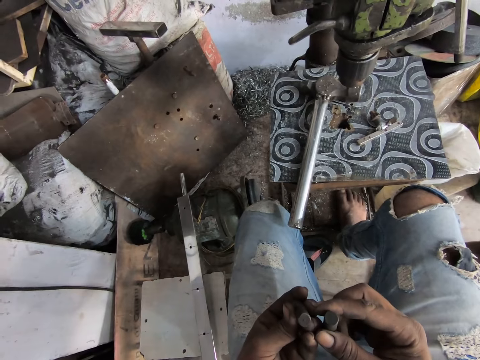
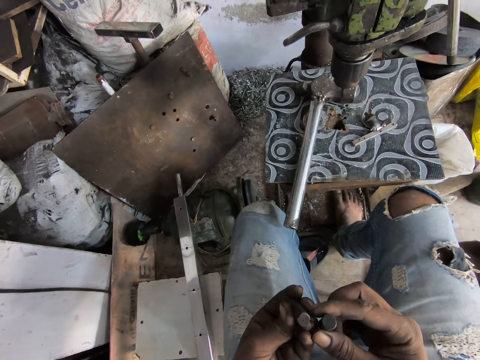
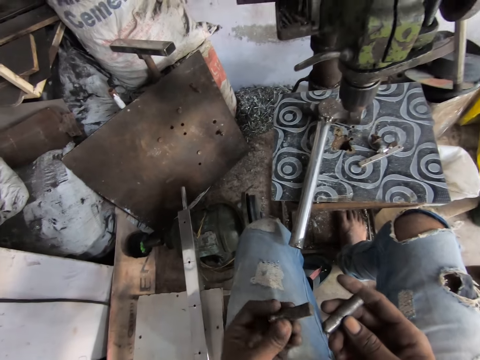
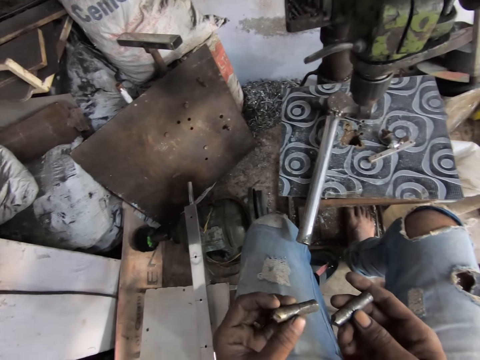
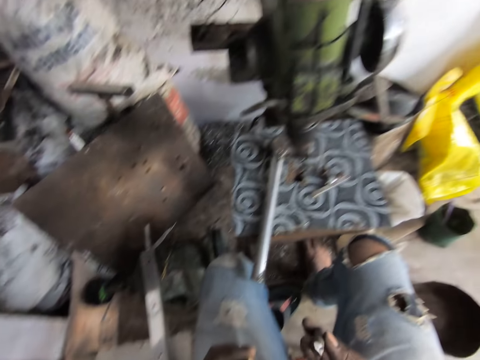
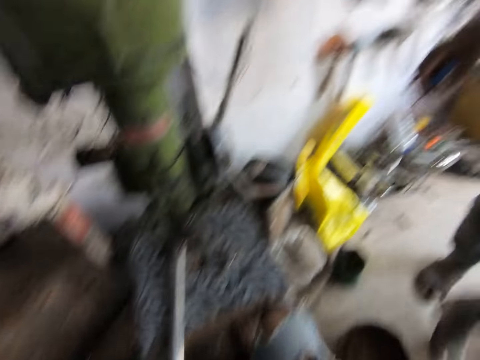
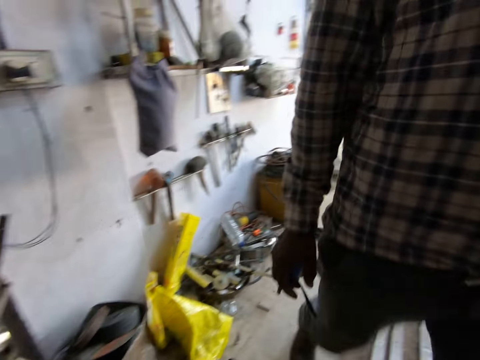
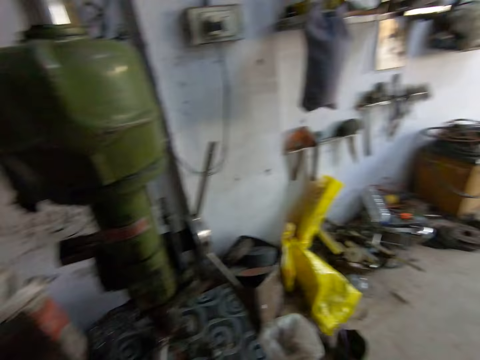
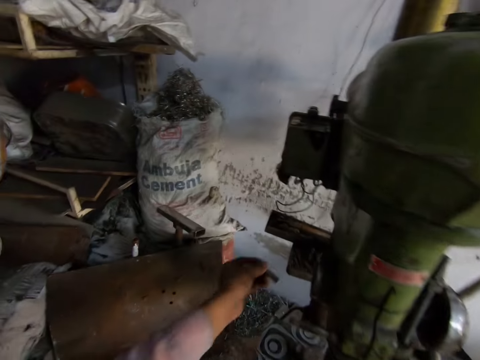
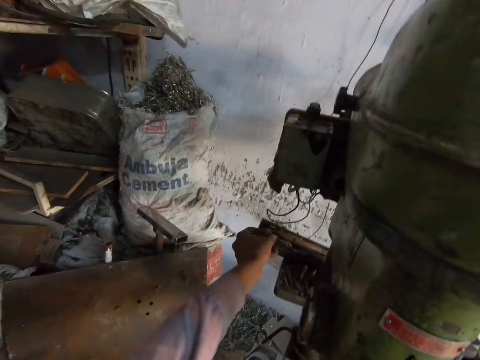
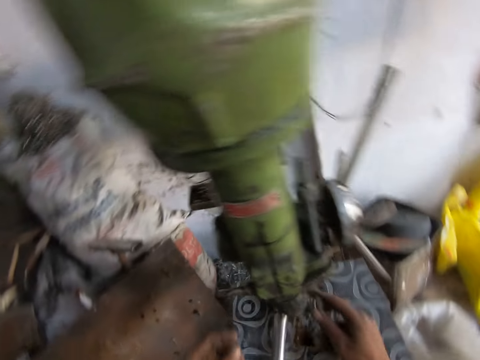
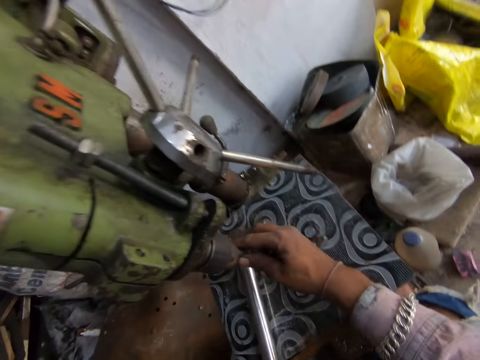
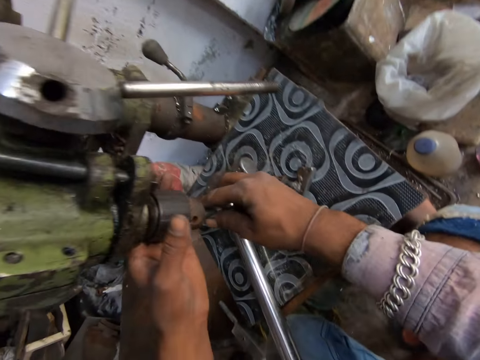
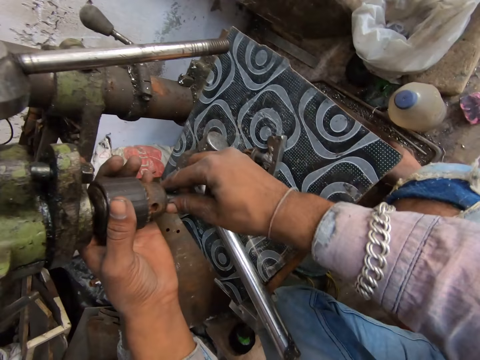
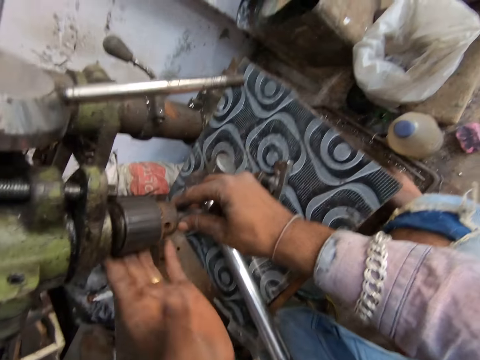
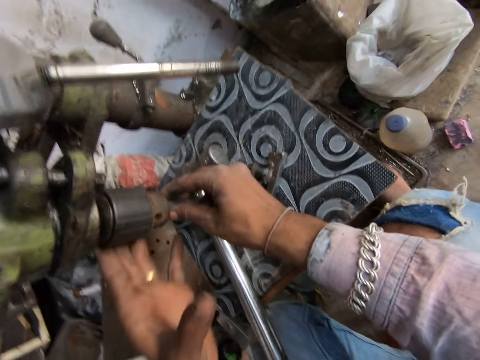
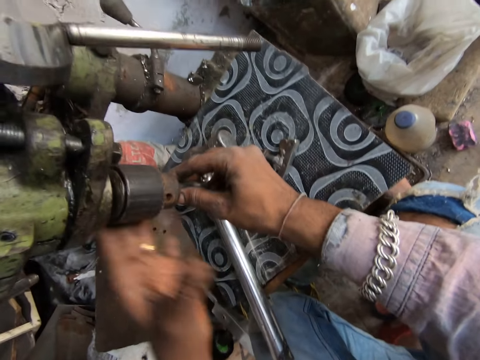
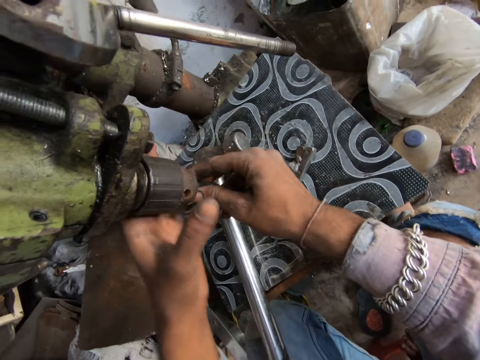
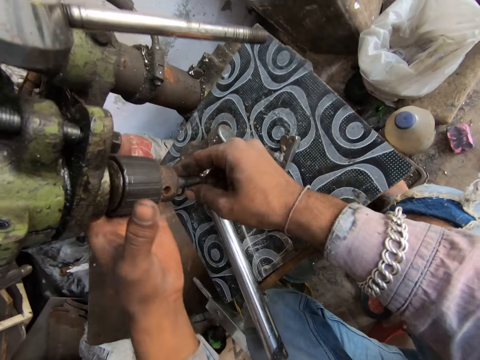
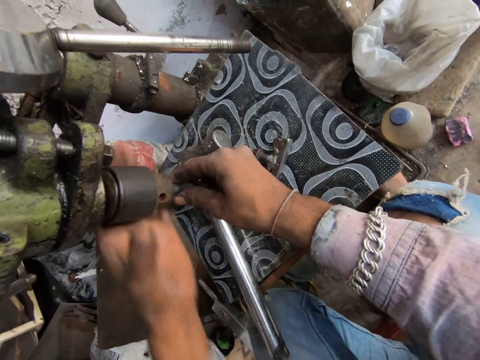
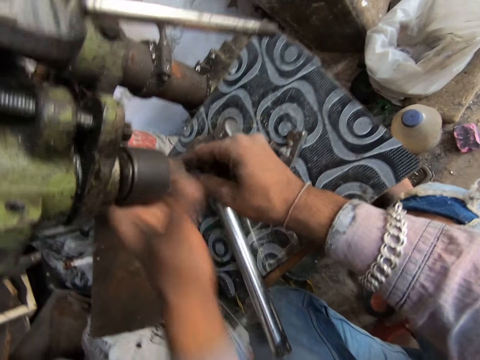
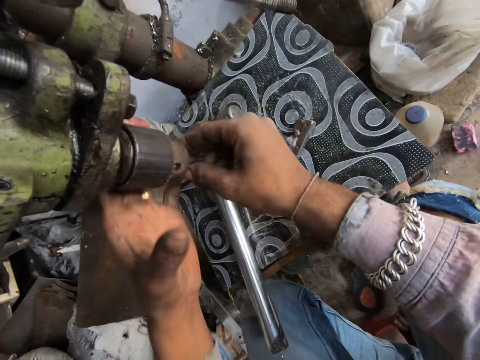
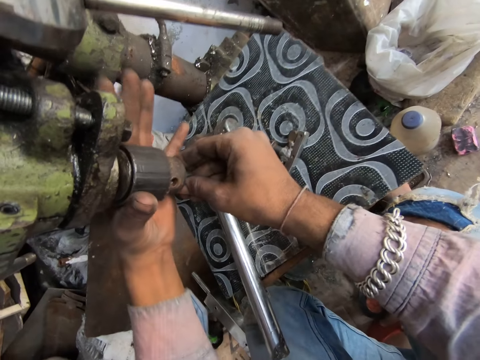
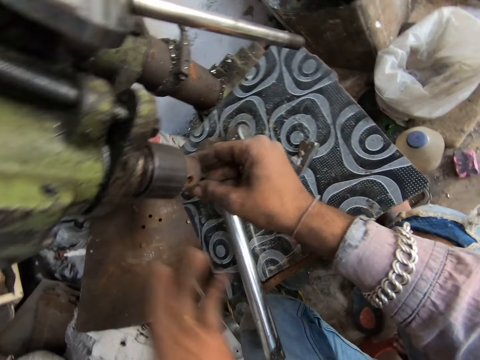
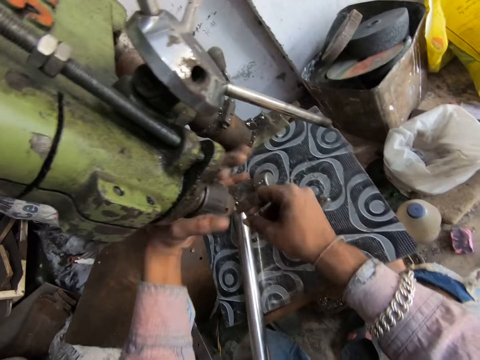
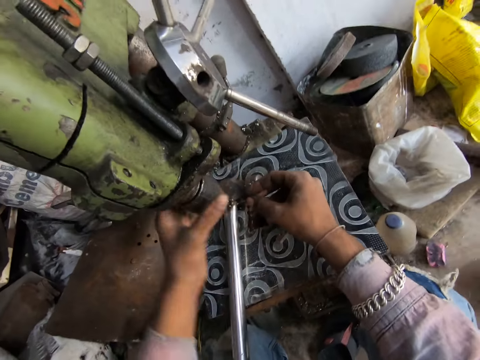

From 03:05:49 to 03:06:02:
A person walks in the workshop. The camera wearer talks to the person. They drop the metal rod. They fix the metal rod on the bench pillar drill machine. They tighten the metal.

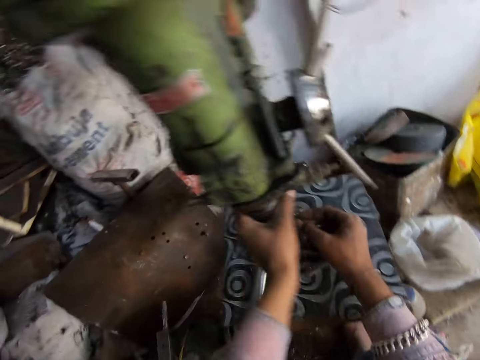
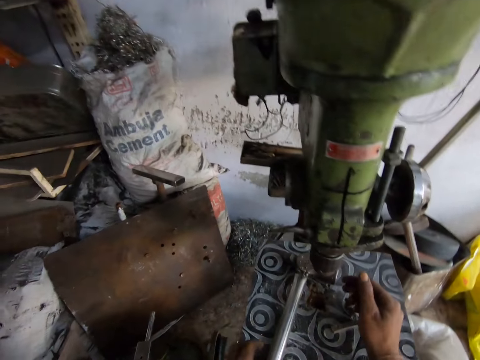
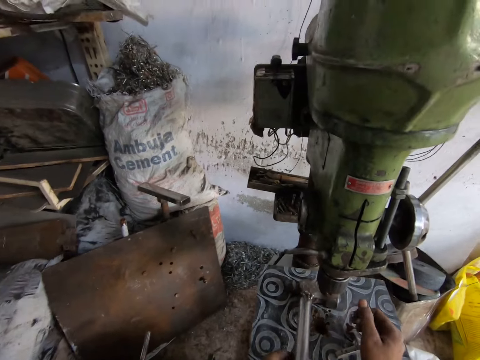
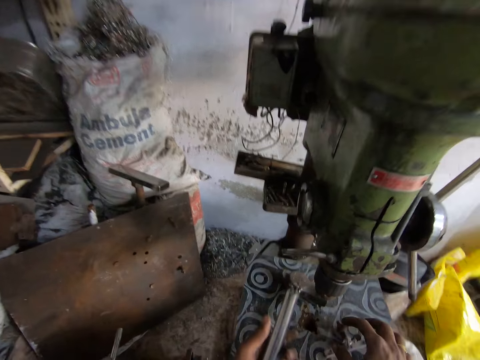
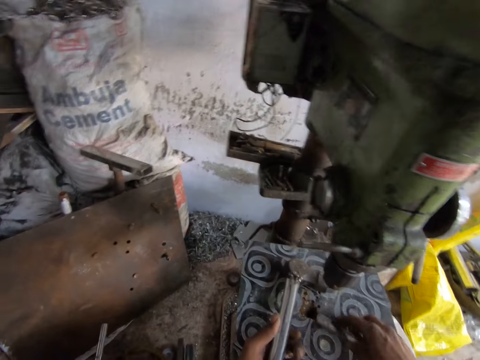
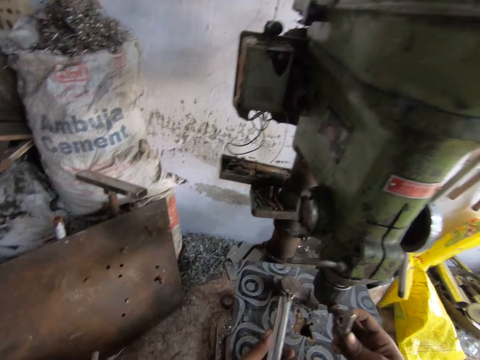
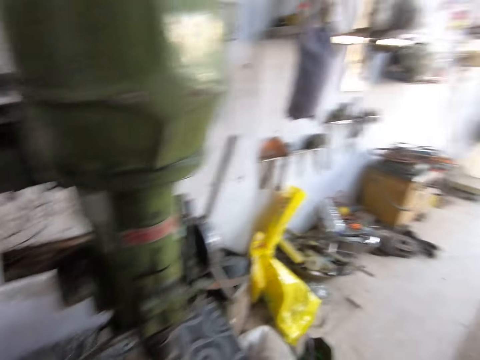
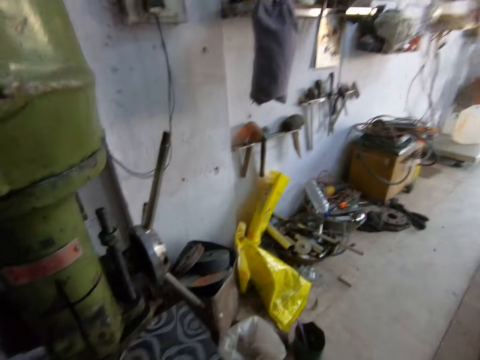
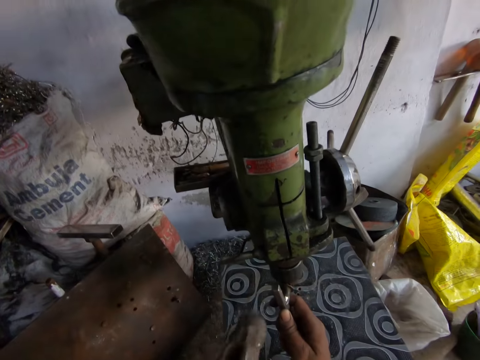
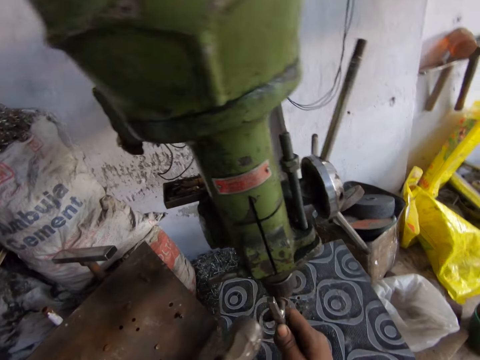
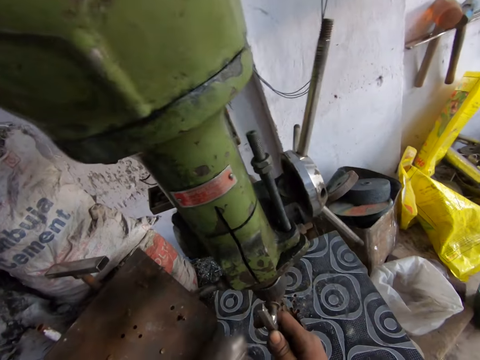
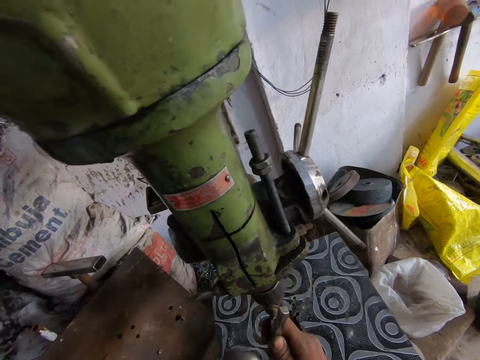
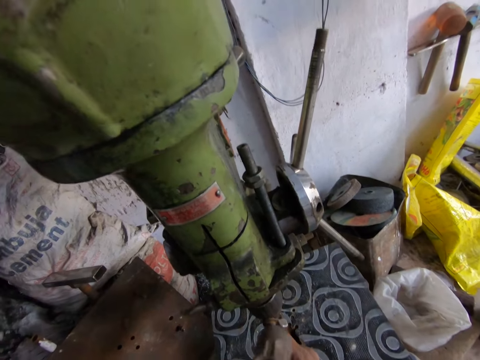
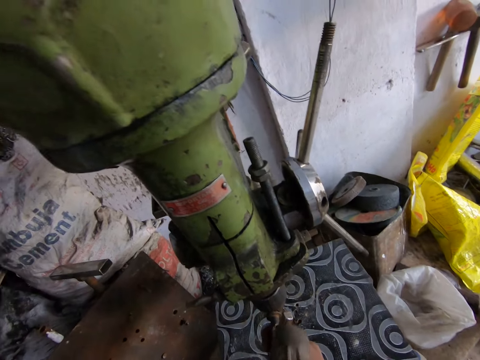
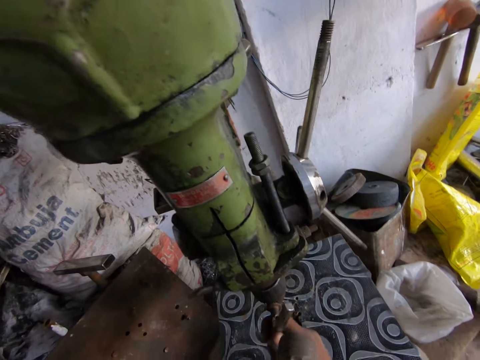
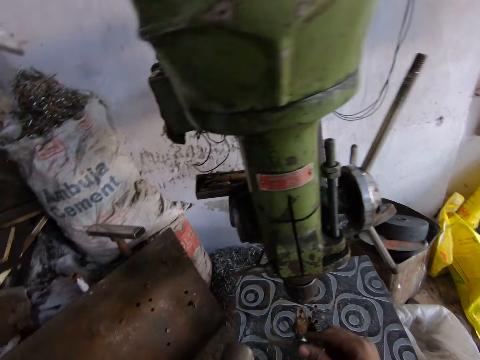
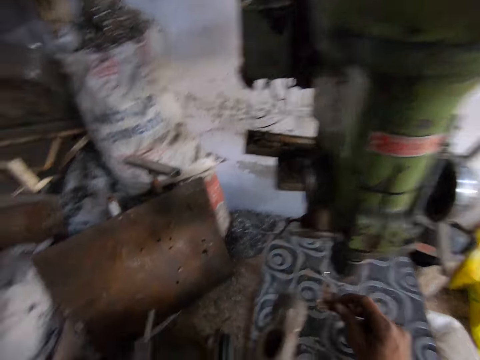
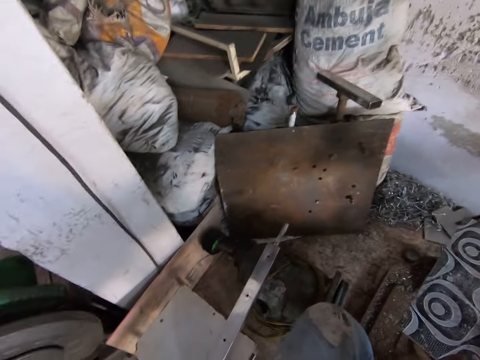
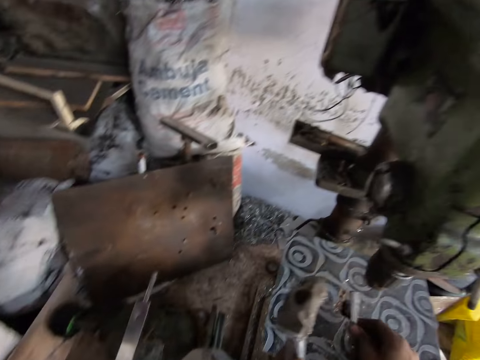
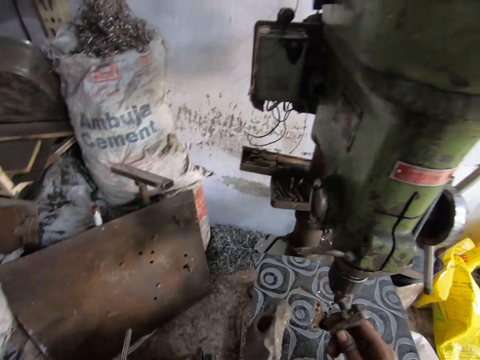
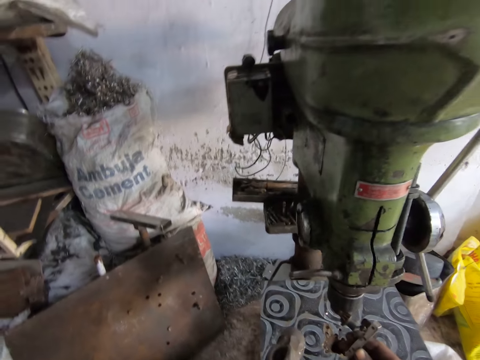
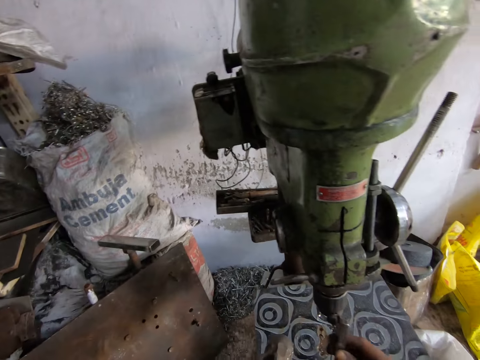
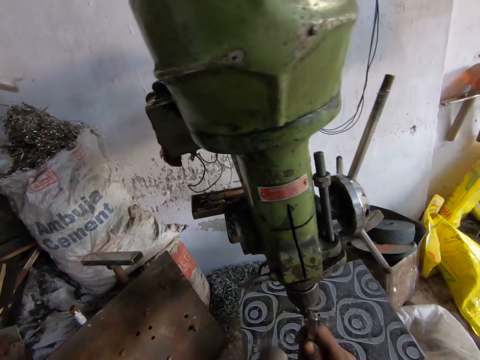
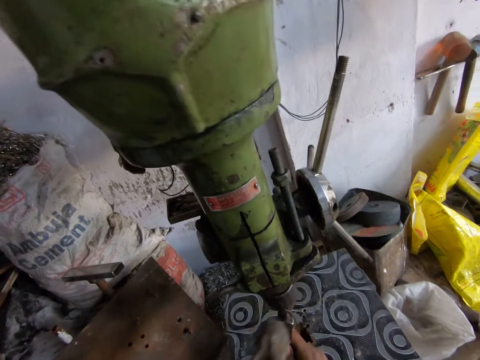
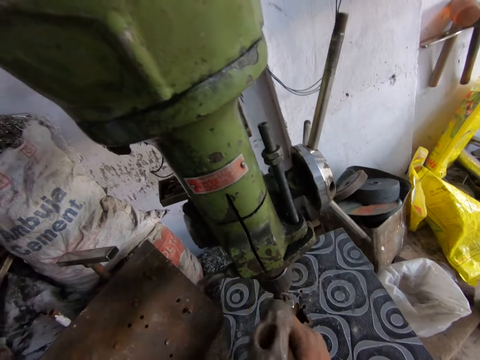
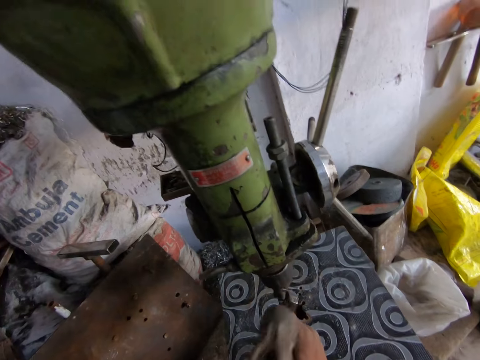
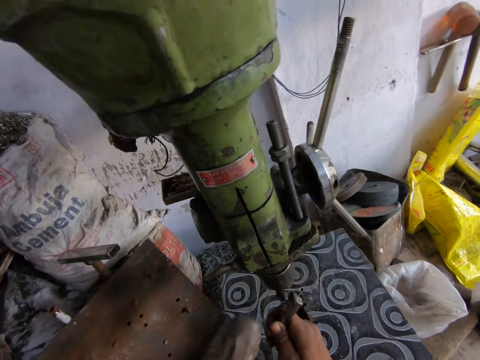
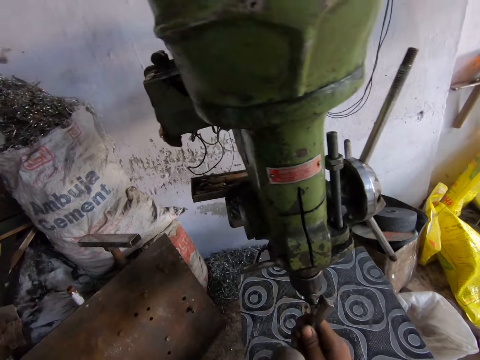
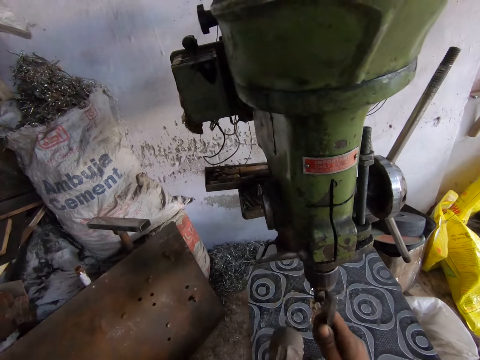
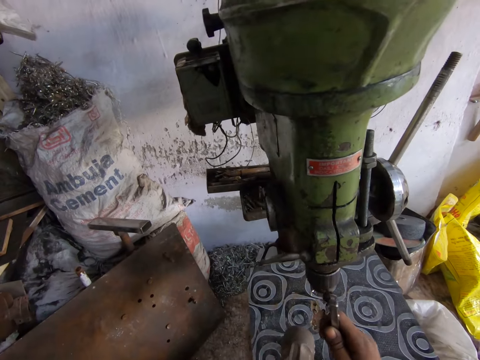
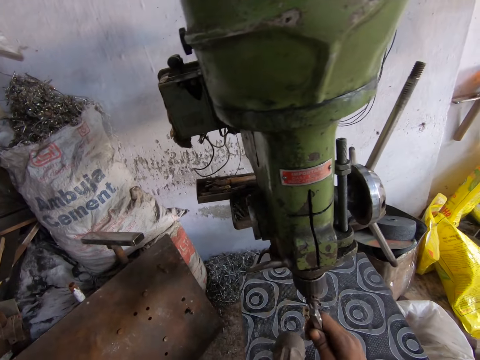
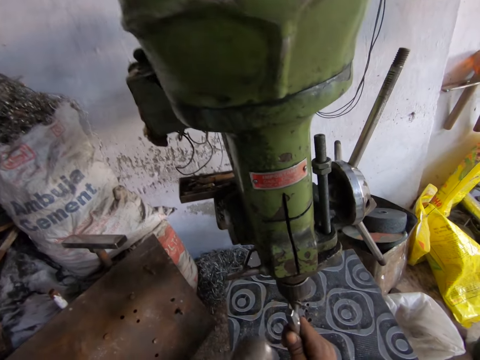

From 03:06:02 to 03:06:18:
The camera wearer picks up the tools. They hit the metal with a hammer. They fix something on the bench pillar drill machine. They hit something with the hammer.
